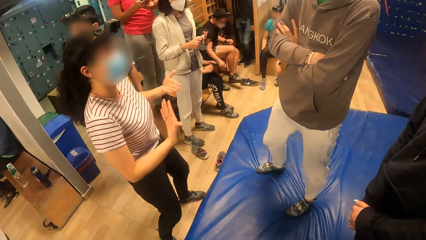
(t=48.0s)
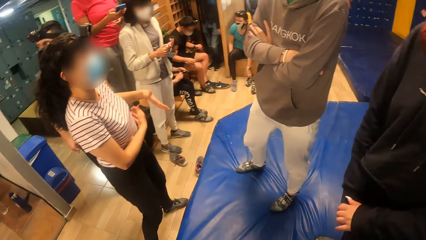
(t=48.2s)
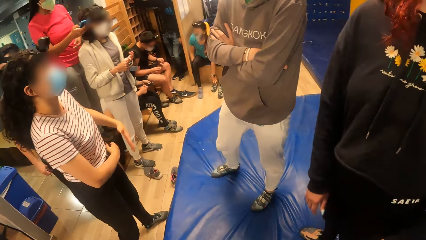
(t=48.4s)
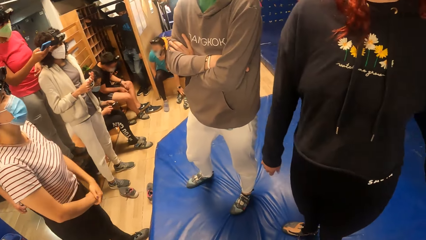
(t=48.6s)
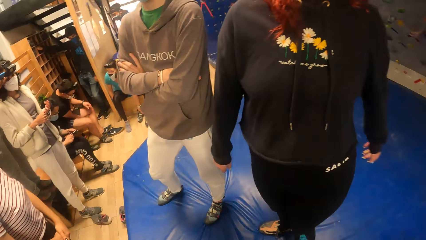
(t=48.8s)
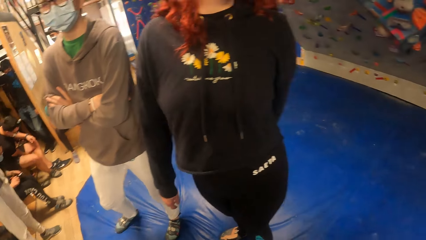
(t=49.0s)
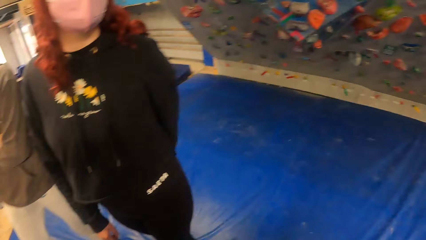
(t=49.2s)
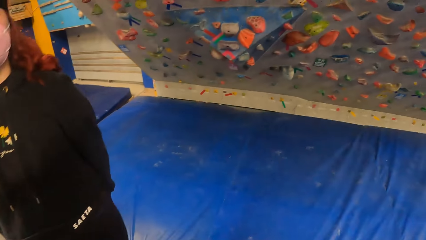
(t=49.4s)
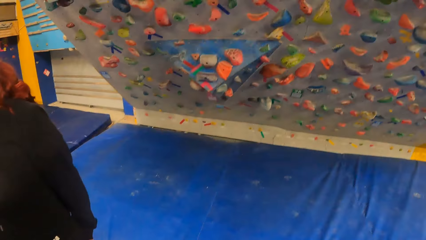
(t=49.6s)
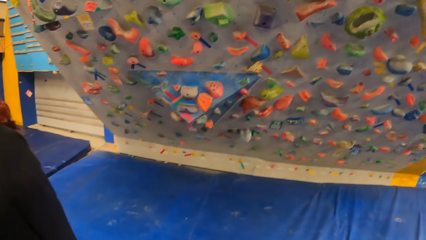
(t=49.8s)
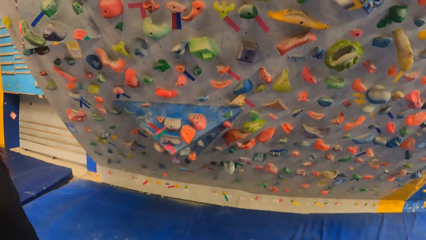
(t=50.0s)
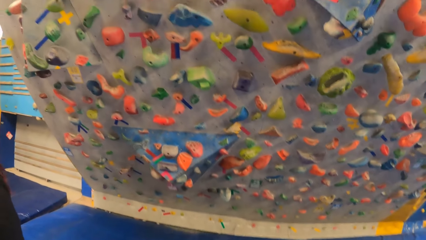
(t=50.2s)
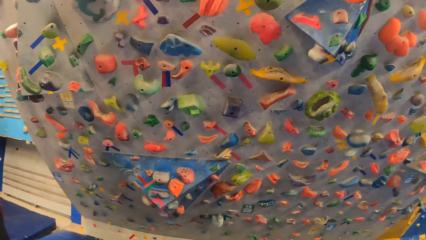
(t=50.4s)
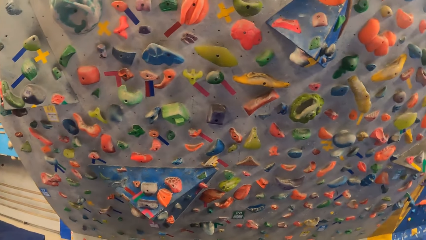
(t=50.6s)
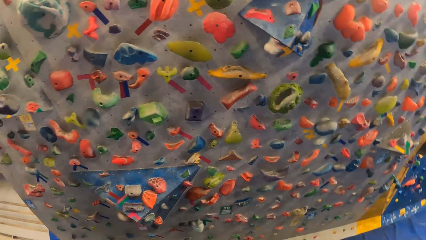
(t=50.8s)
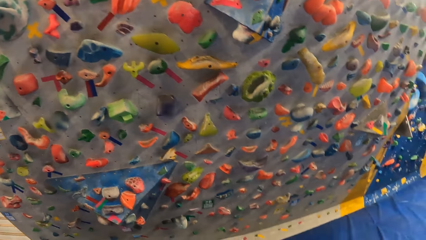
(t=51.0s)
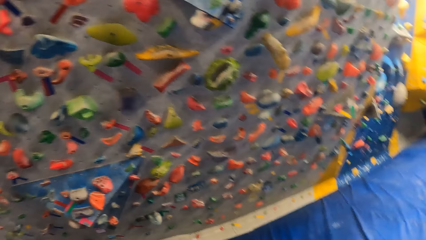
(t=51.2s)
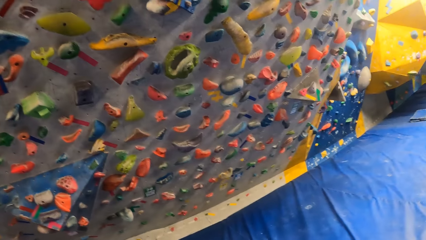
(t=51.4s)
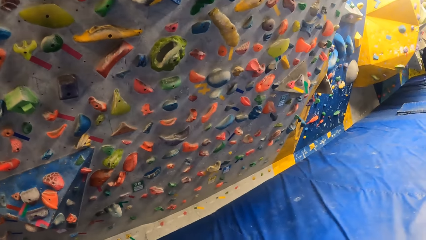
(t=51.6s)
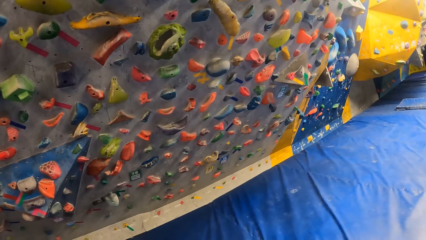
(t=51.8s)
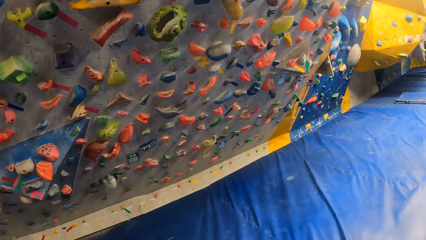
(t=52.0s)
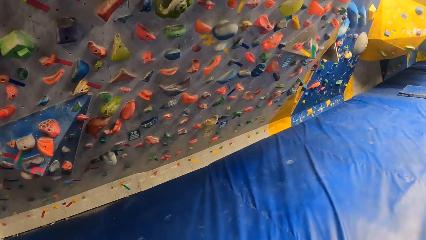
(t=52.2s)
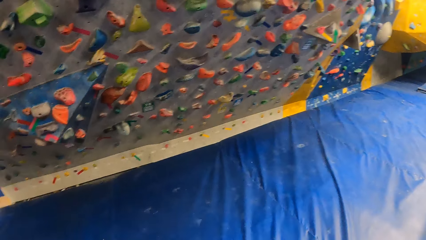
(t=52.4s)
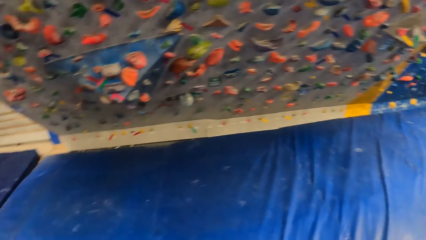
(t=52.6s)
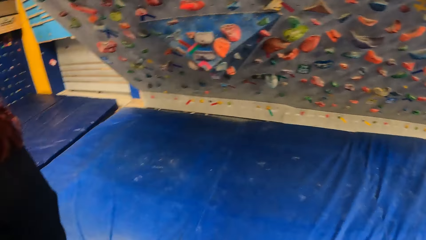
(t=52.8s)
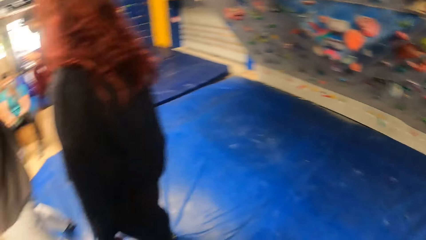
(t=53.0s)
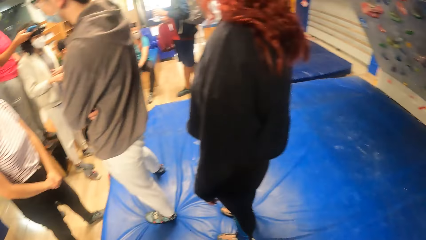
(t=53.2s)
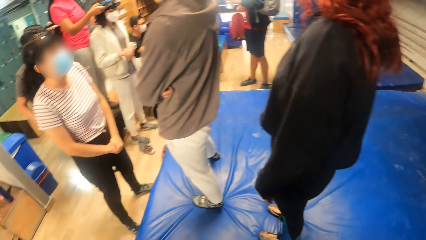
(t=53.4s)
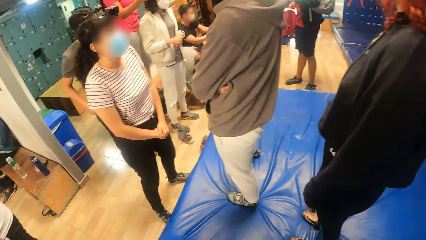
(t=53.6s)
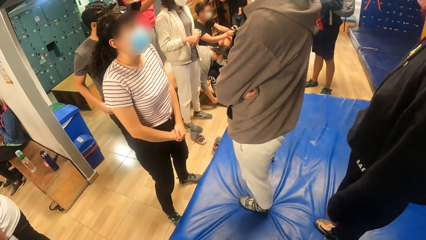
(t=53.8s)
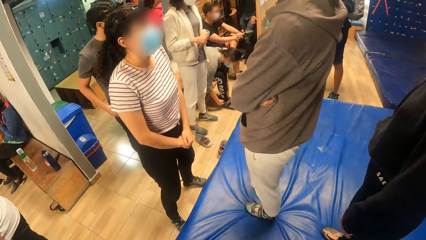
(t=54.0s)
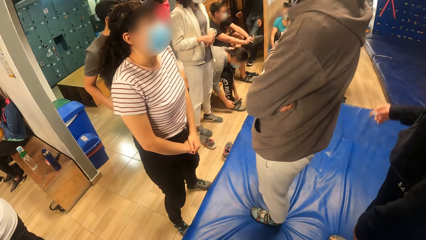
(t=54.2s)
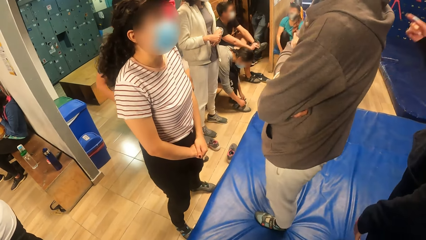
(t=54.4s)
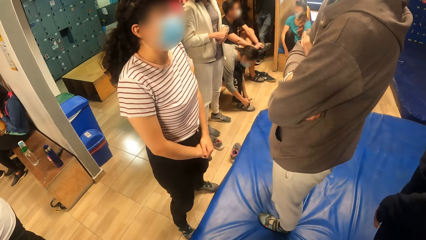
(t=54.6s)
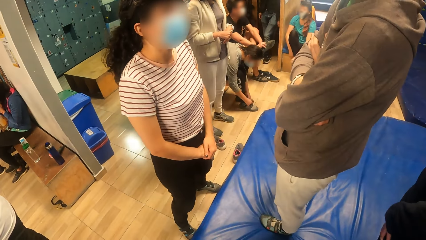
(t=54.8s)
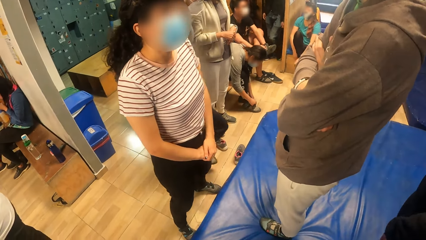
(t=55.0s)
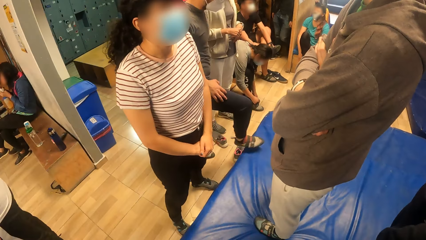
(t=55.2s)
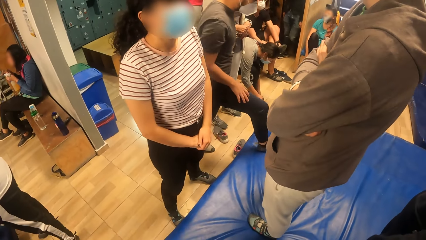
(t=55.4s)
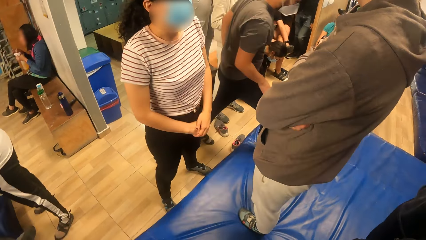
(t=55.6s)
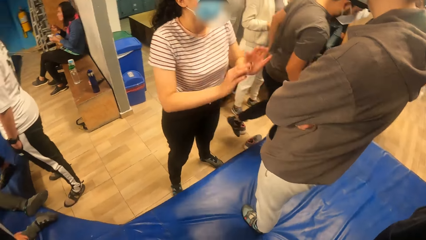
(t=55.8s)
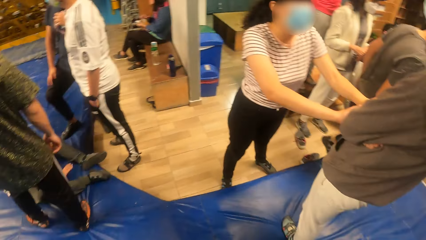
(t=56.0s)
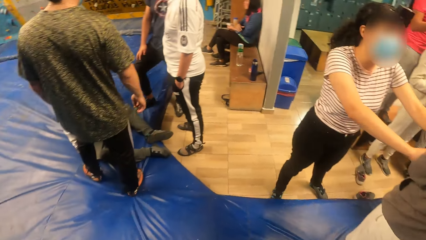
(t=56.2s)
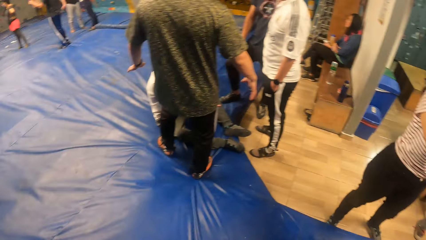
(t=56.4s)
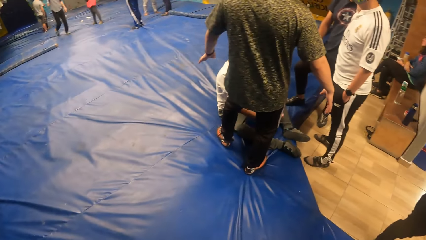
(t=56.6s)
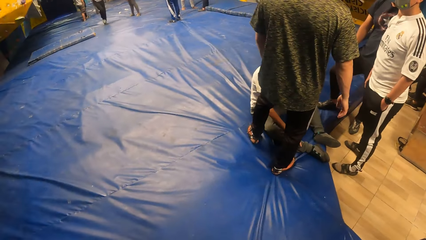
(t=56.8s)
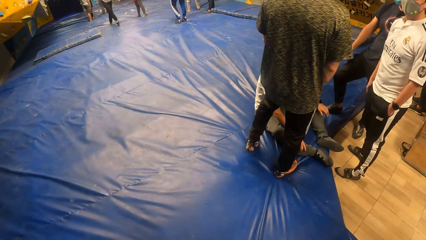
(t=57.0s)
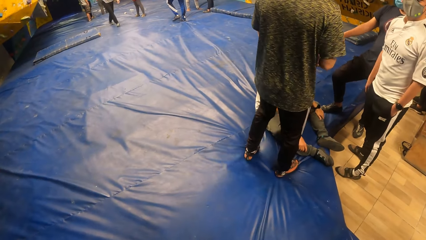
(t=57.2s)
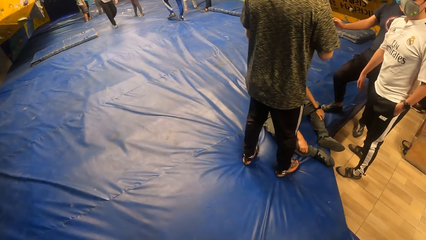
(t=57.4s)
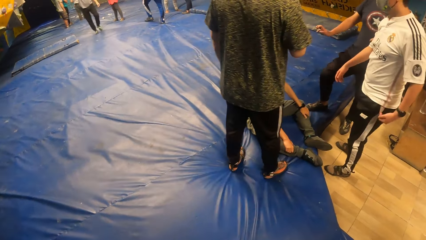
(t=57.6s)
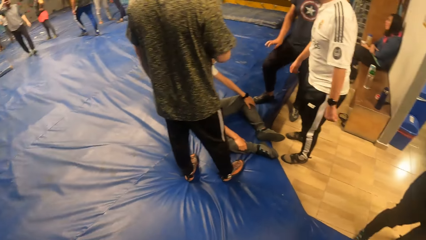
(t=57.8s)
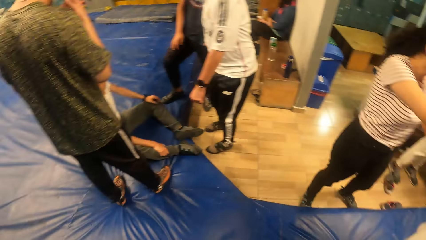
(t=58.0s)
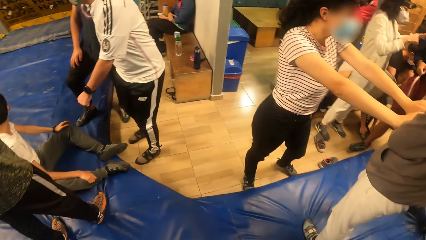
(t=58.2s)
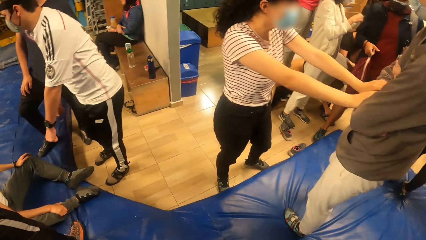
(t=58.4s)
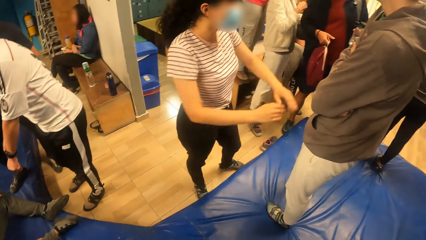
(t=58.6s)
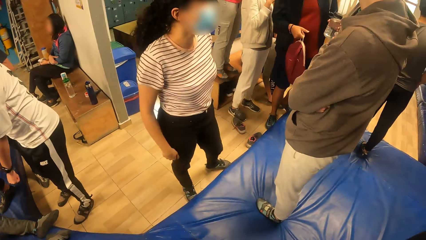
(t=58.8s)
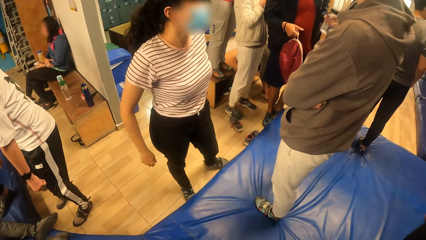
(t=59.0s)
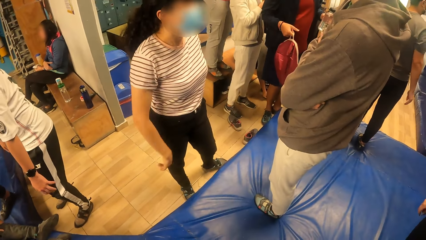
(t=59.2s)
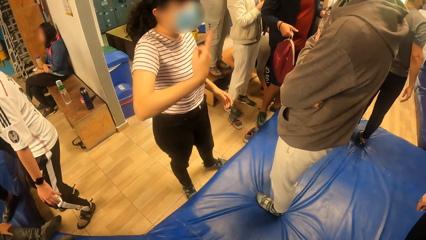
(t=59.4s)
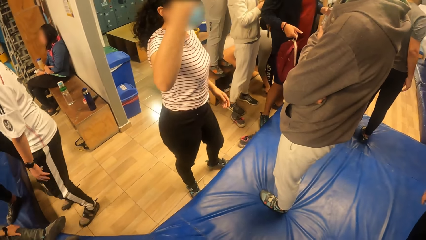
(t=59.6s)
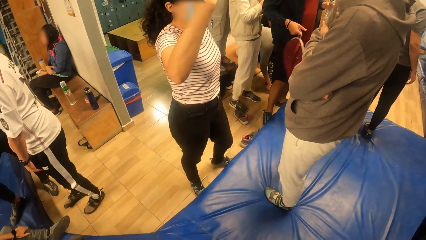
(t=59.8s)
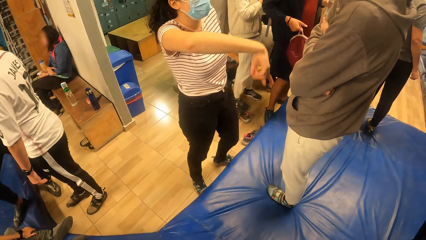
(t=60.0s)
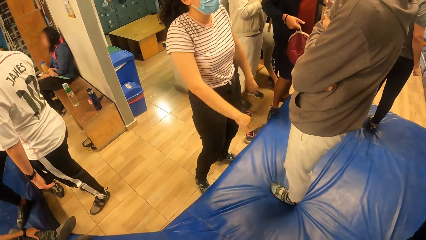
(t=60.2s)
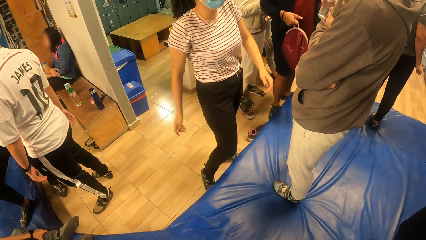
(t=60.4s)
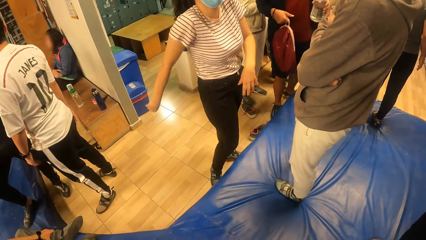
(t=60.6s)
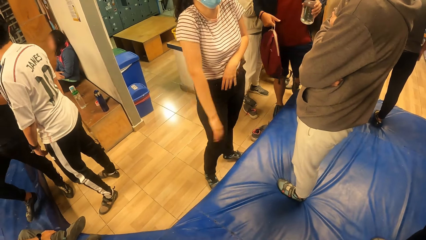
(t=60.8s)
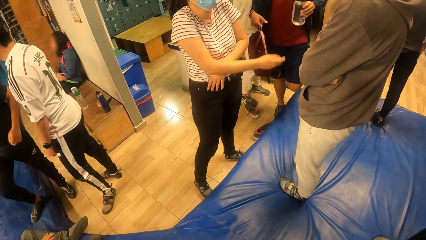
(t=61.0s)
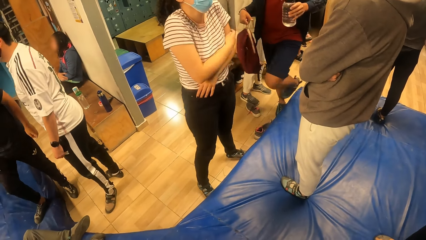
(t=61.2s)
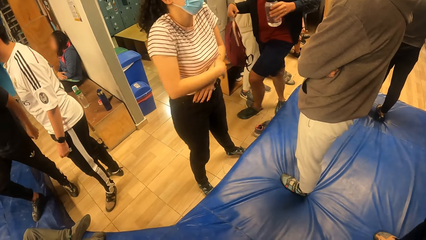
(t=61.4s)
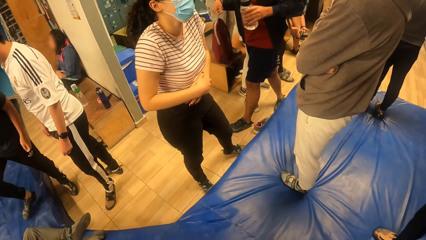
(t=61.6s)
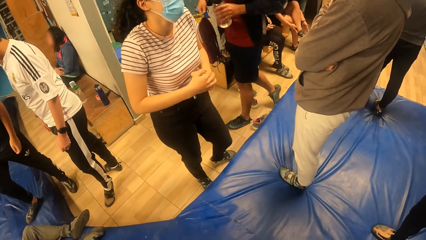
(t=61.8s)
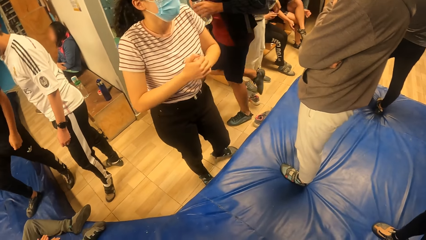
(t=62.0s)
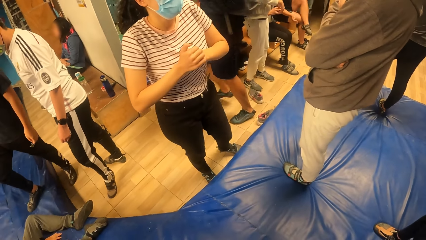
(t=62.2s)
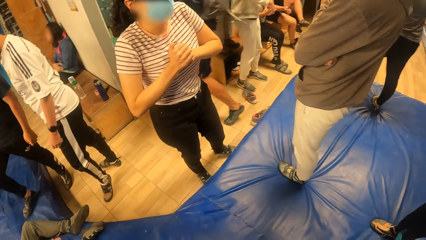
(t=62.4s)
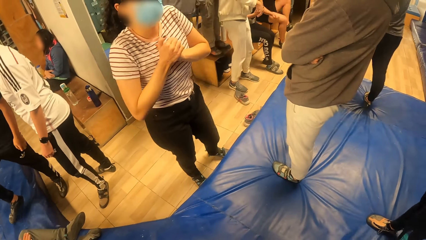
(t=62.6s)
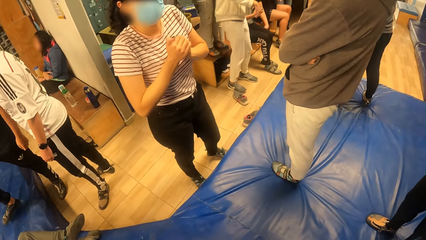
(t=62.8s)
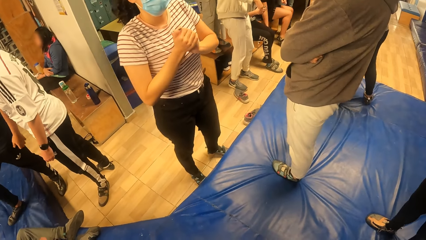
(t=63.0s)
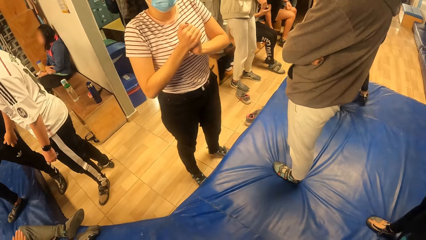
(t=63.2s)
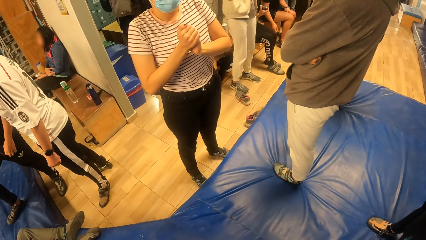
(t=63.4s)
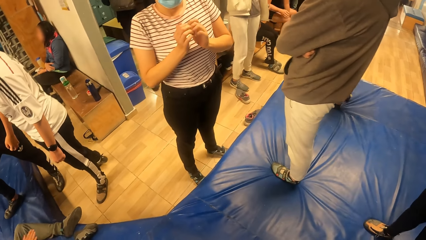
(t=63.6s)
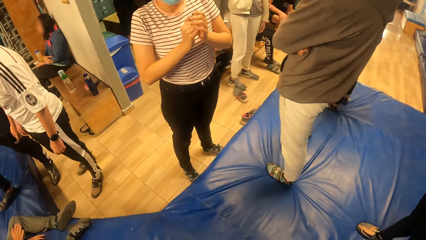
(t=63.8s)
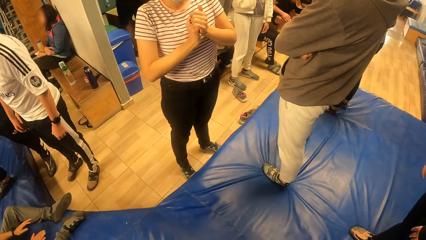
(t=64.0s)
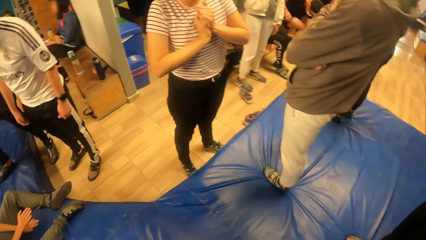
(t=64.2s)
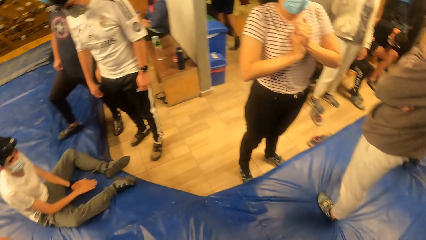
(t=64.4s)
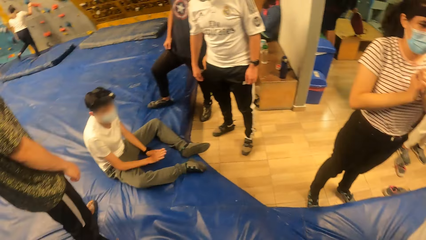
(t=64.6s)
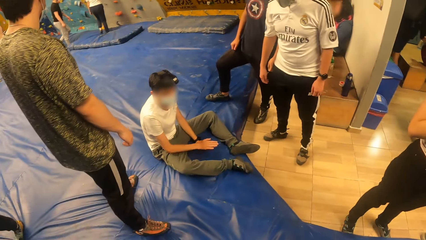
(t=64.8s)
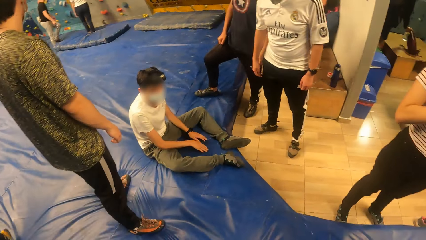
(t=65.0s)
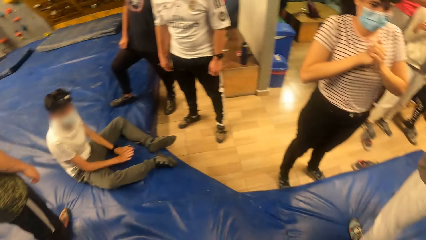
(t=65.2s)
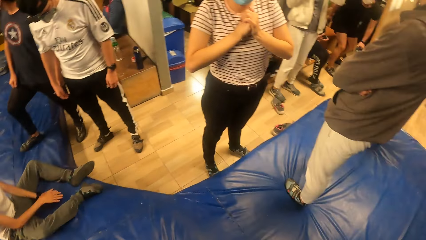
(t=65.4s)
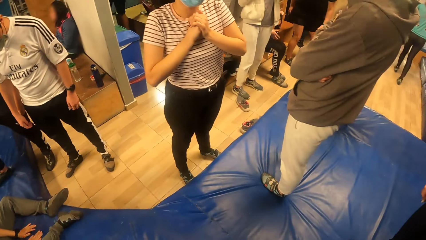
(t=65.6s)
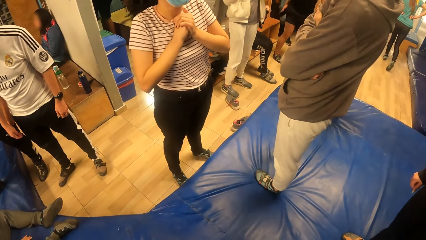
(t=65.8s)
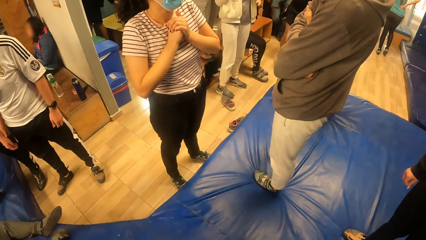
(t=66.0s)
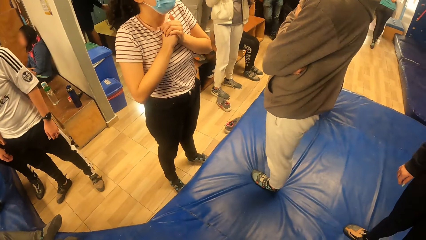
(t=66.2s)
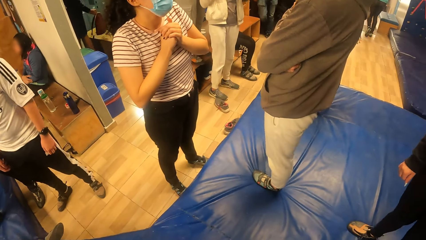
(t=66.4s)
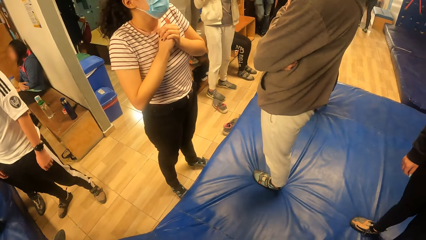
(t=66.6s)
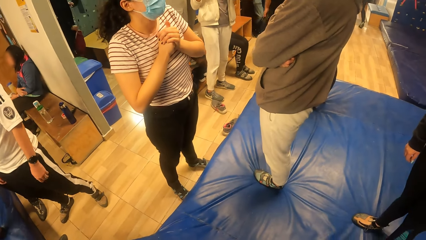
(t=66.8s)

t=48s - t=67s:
The camera wearer turns towards the rock climbing wall and inspects the rock climbing wall. They turn towards the foam mattress. The woman interacts with the man. The camera wearer stares at the foam mattress.
